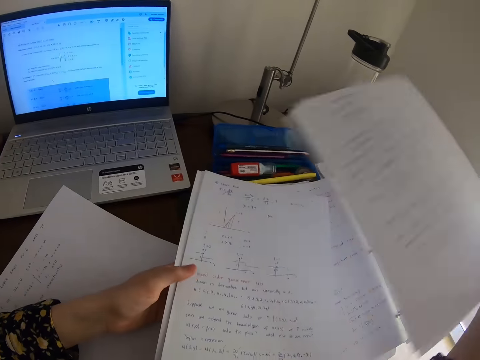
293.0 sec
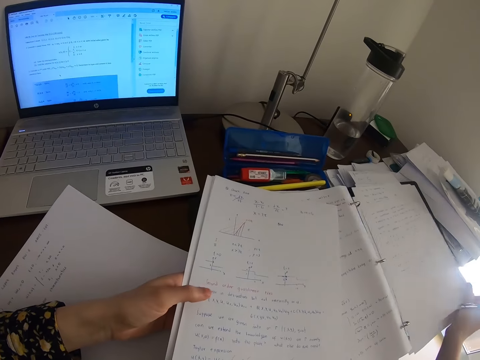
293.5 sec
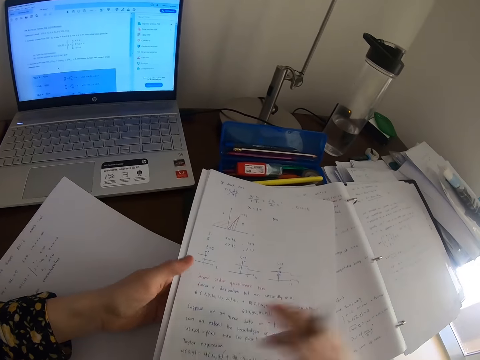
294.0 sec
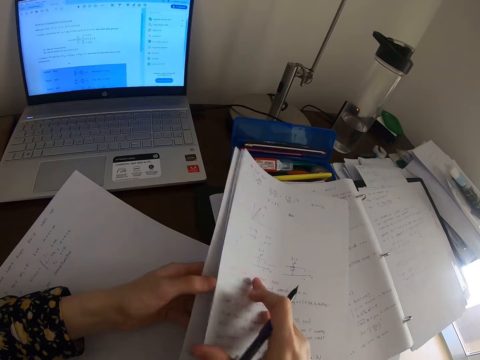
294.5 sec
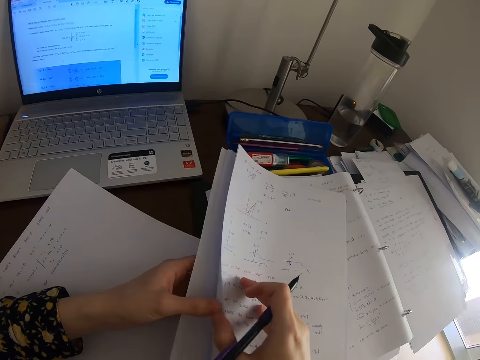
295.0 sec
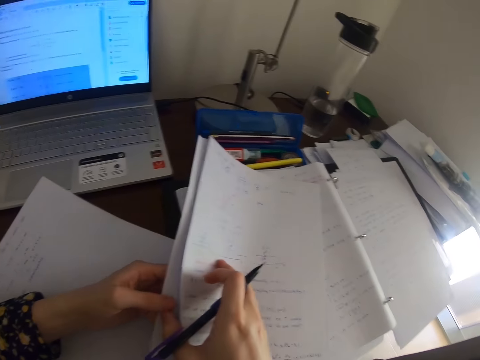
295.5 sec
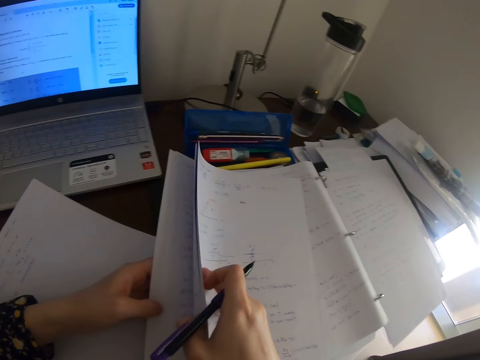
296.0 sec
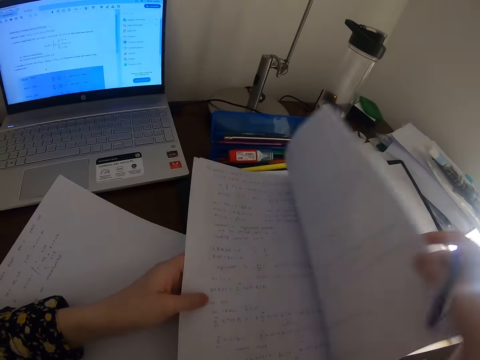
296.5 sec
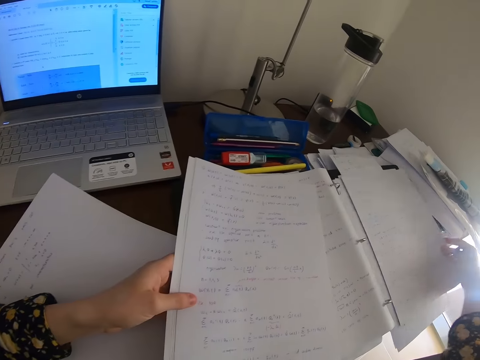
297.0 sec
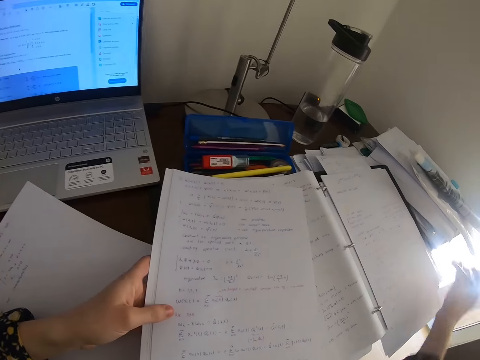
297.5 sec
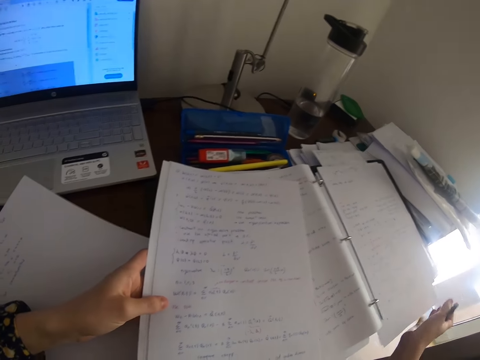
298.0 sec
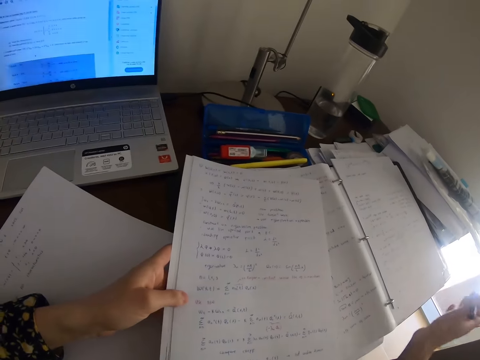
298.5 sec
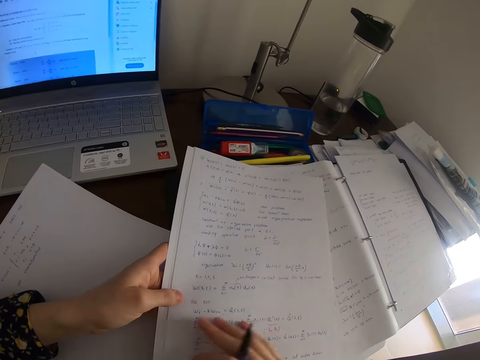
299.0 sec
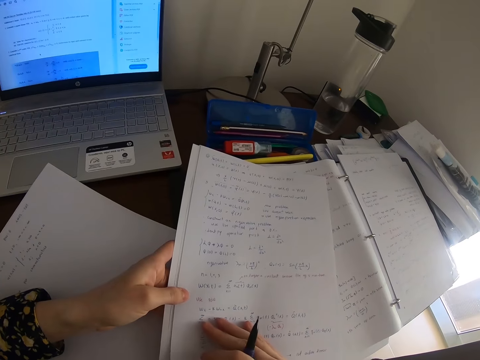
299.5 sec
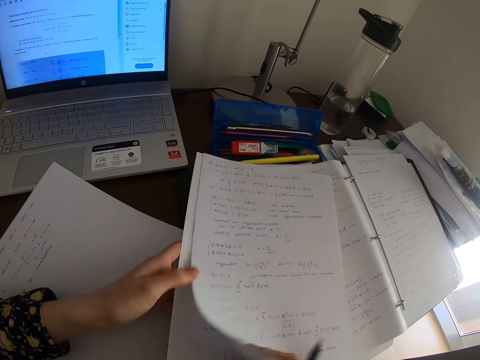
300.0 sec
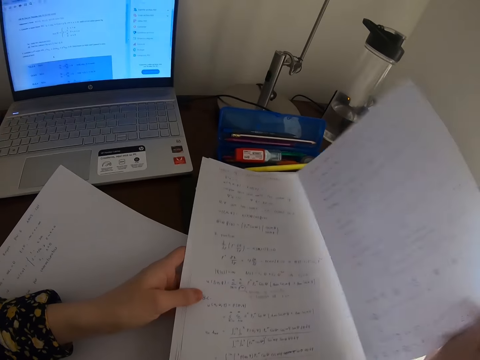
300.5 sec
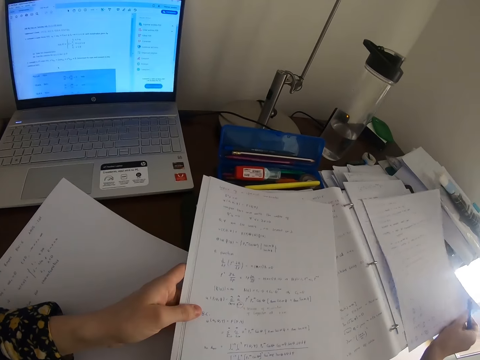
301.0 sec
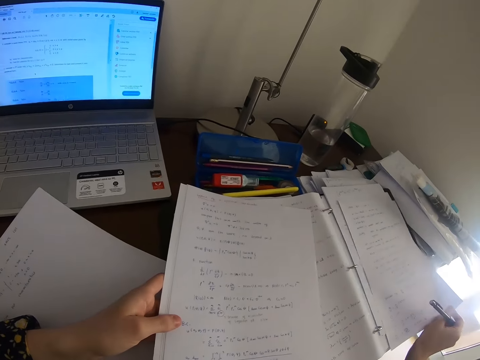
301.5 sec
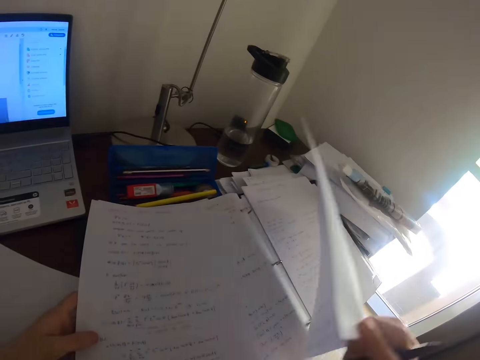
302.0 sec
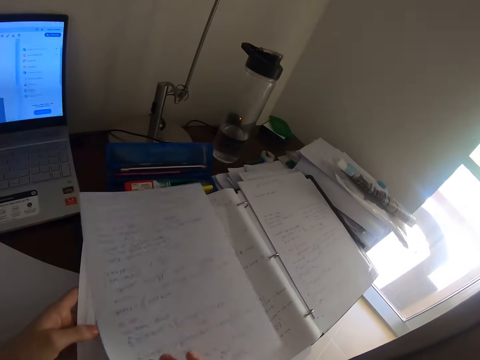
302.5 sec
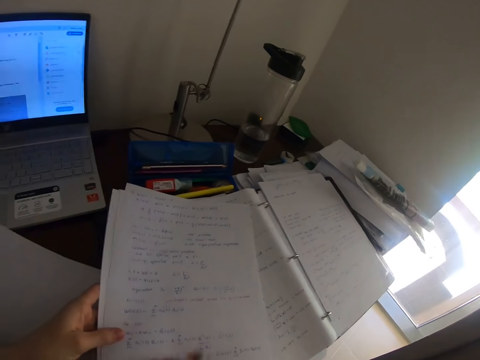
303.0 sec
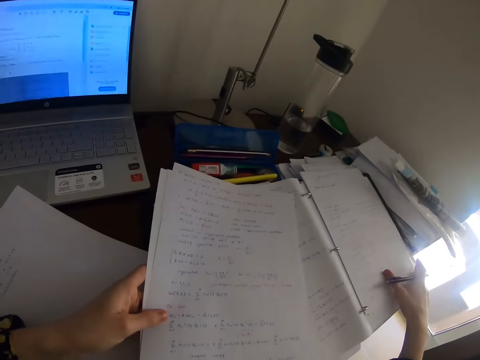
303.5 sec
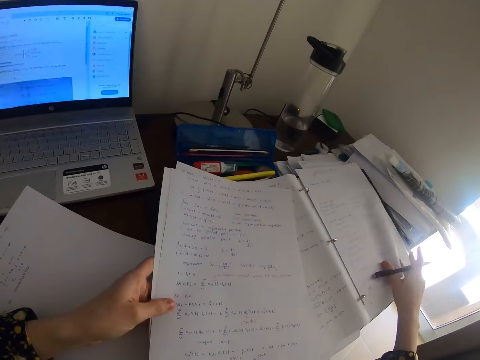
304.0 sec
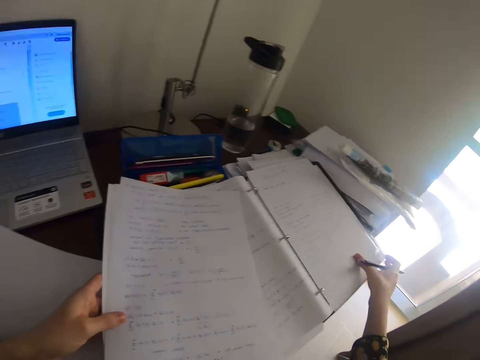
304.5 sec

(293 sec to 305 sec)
The camera wearer places the papers on the table. They put the paper aside. They put the paper aside again. They look at the paper.

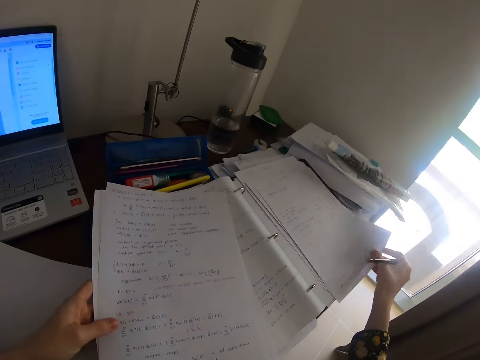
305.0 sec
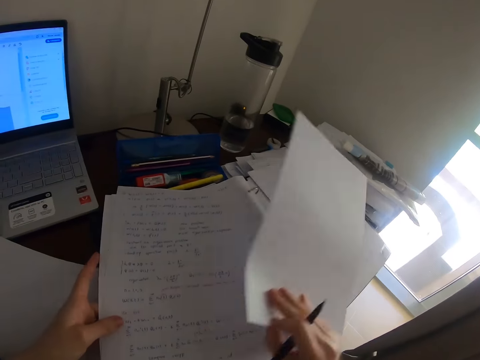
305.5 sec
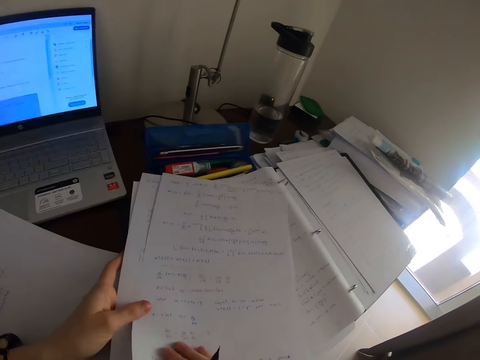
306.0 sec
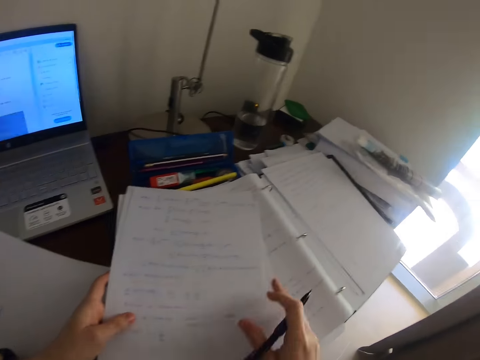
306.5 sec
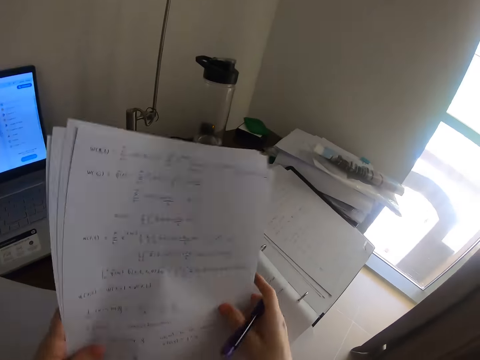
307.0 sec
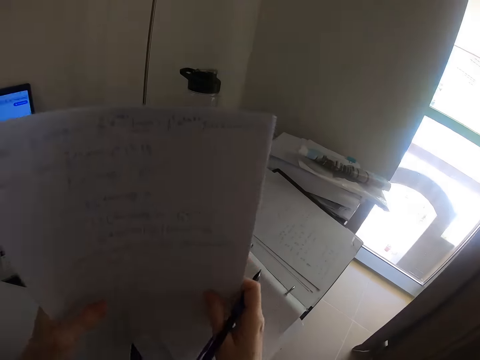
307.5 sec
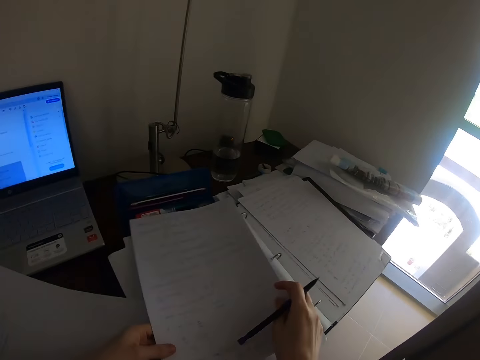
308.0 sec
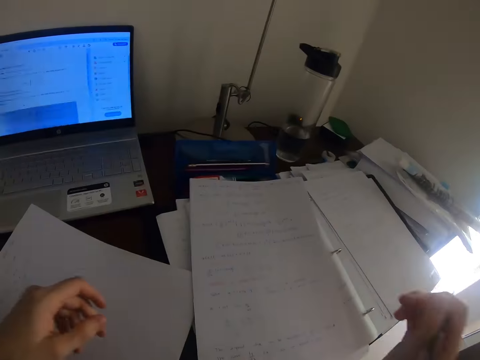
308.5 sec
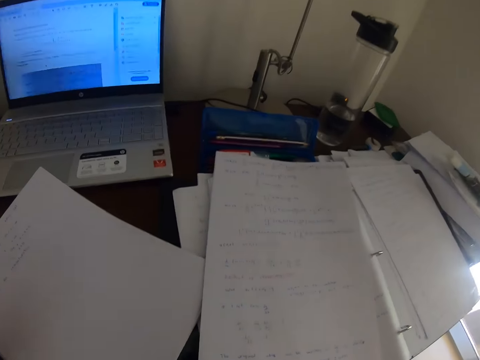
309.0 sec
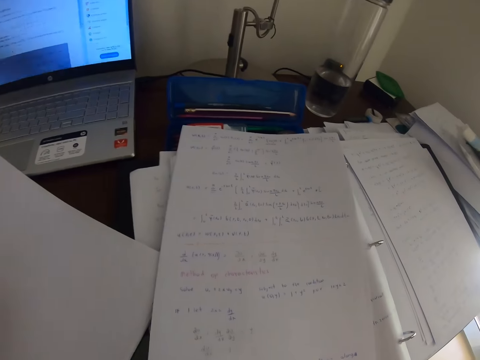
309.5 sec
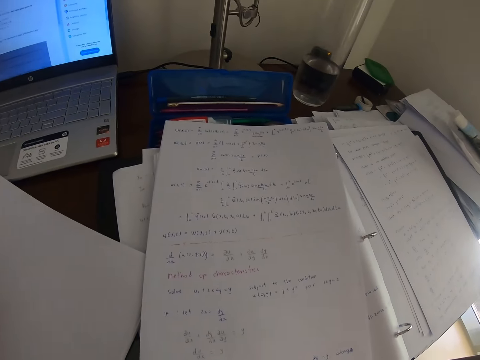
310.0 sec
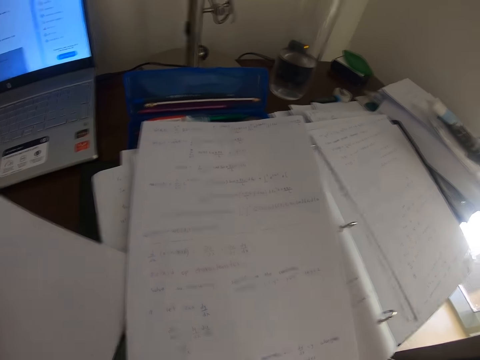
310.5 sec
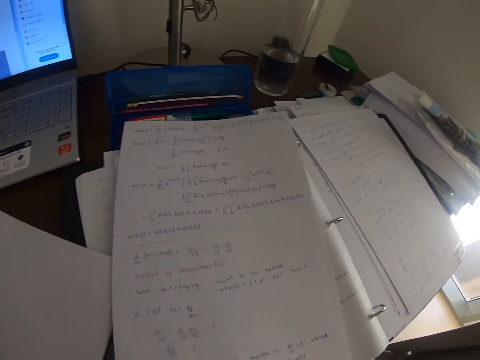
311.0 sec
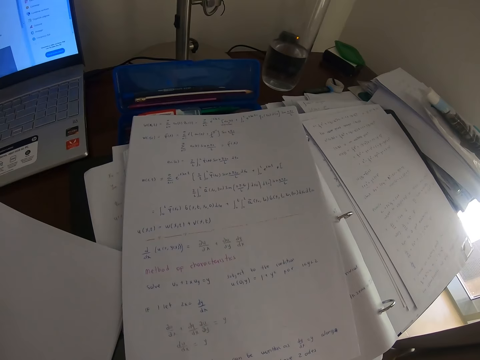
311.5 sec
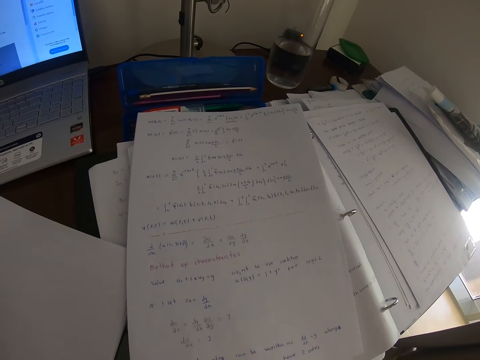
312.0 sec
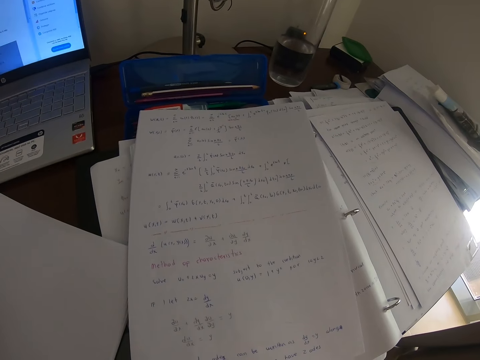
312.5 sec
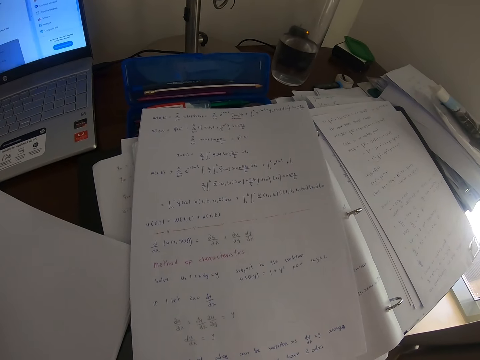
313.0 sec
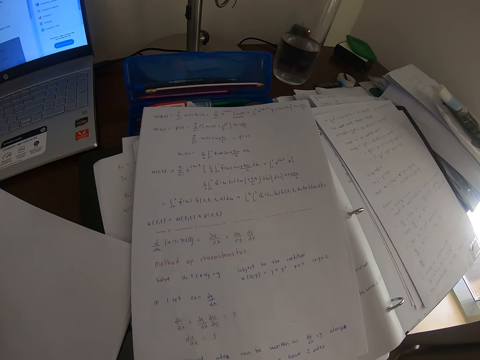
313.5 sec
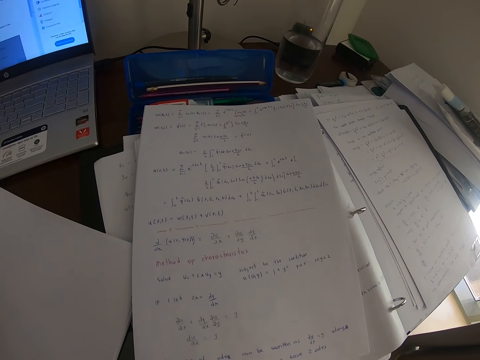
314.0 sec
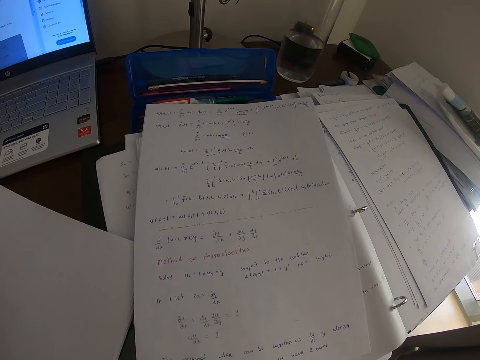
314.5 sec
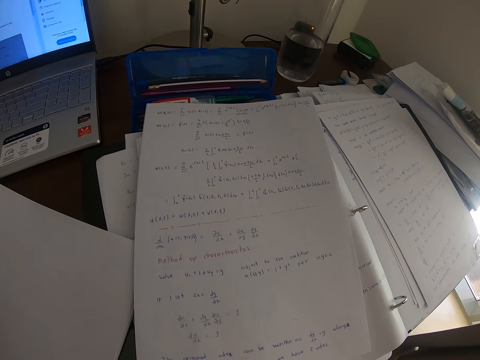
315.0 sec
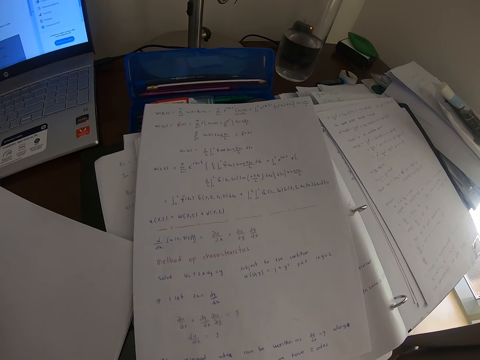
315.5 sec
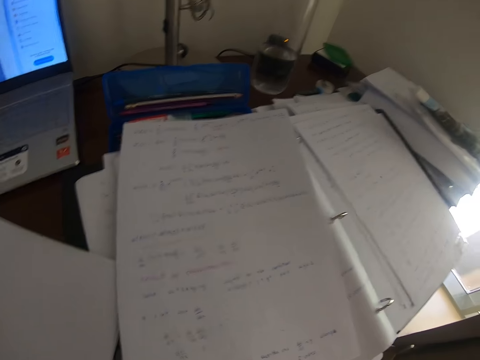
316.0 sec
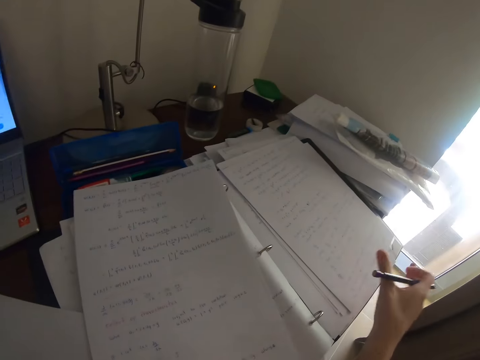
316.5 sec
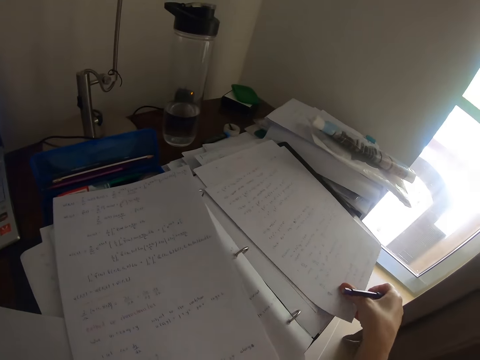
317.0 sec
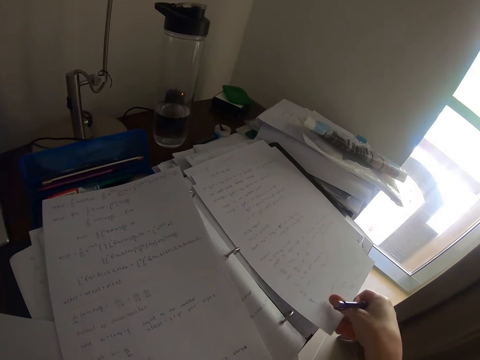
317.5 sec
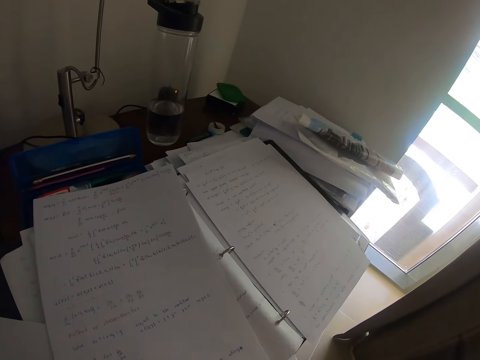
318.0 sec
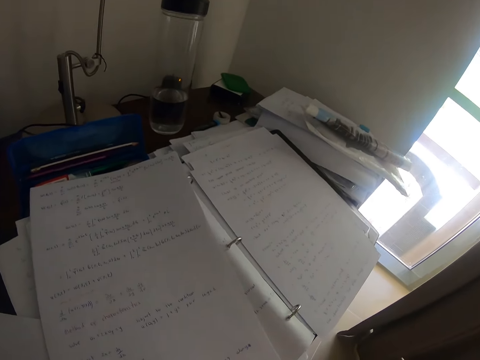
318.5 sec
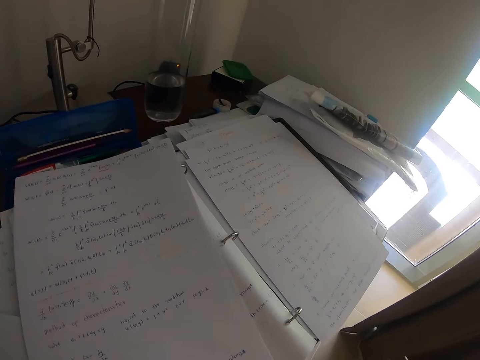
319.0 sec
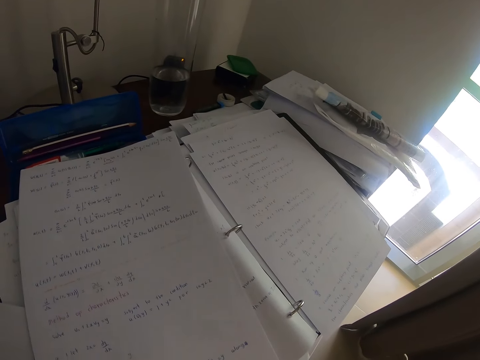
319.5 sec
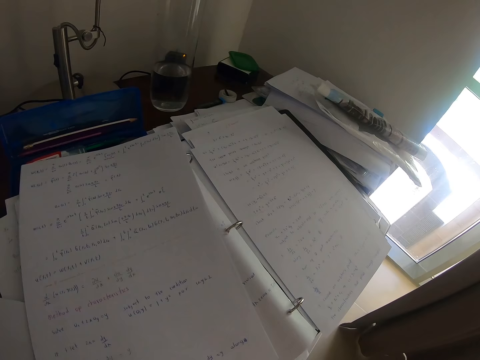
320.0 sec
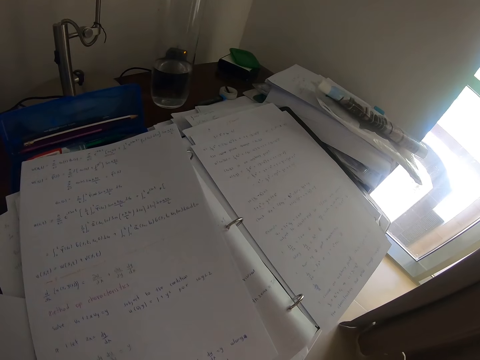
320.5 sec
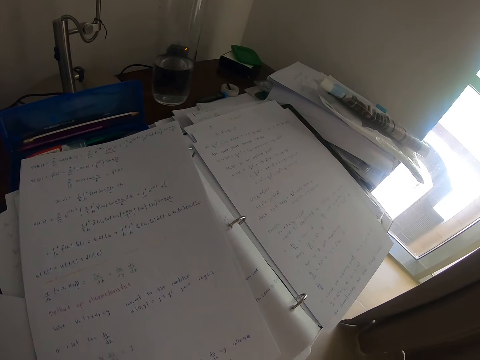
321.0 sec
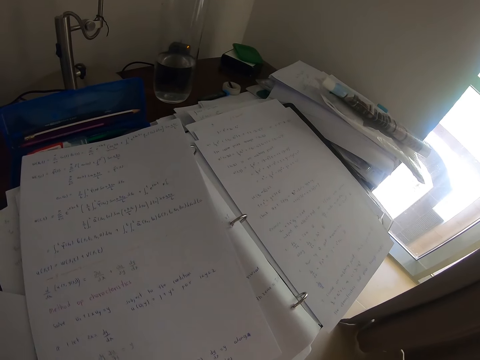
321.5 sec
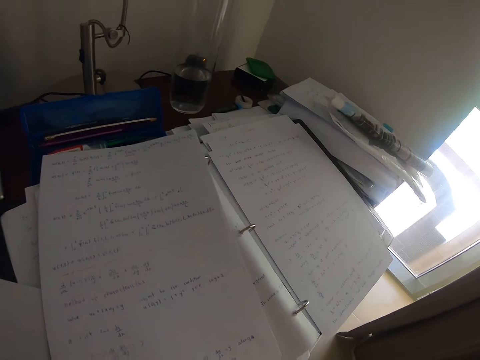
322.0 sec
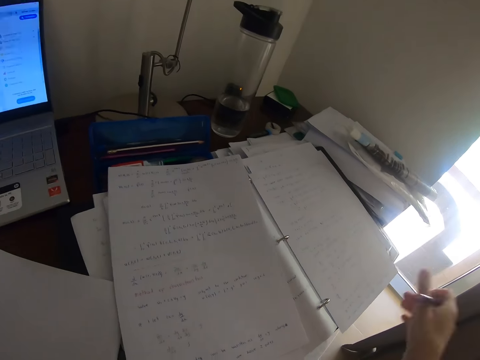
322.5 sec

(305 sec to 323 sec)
The camera wearer picks up the papers. They place the paper on the left hand. They raise the papers. They put the papers on the file. They drop the papers. They look at the paper. They pick up the paper from the table. They raise the hand. They look at the paper.
